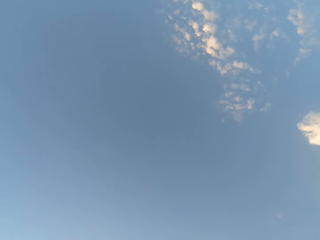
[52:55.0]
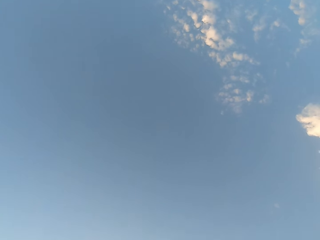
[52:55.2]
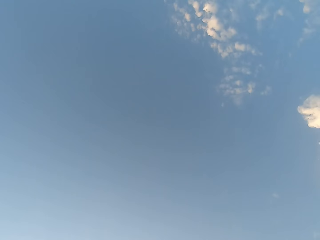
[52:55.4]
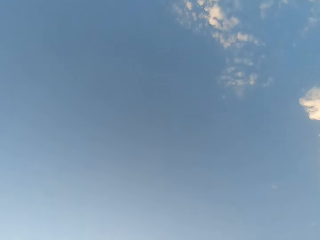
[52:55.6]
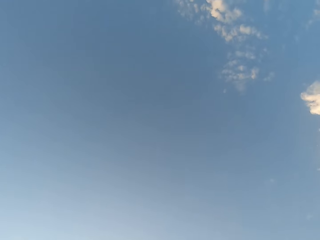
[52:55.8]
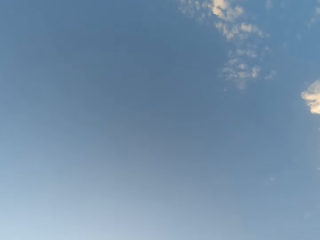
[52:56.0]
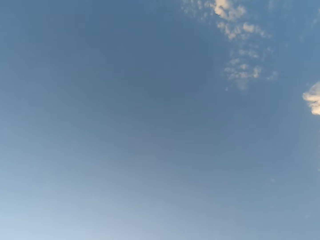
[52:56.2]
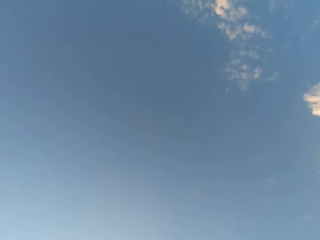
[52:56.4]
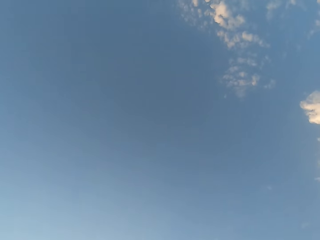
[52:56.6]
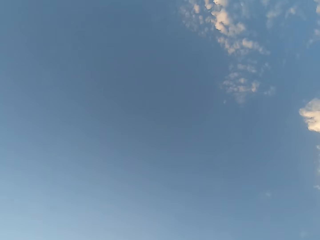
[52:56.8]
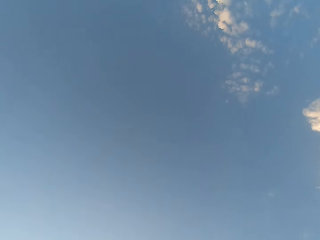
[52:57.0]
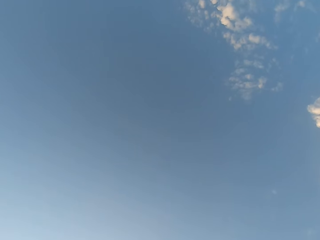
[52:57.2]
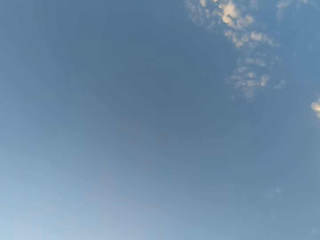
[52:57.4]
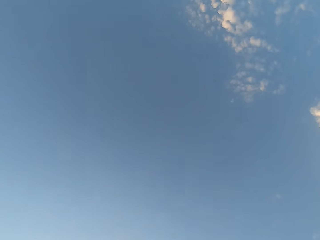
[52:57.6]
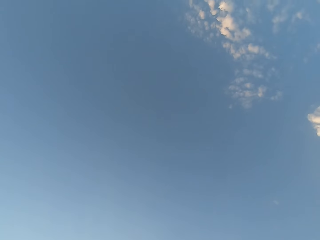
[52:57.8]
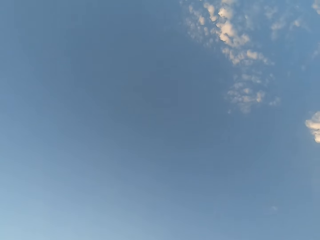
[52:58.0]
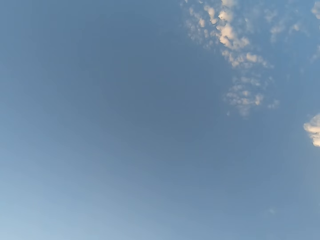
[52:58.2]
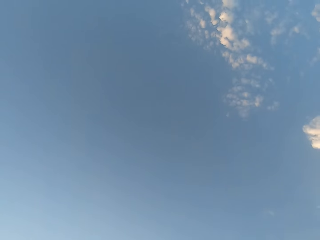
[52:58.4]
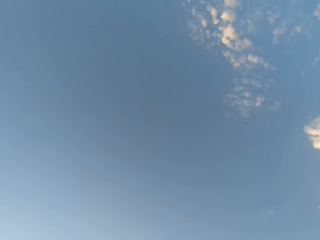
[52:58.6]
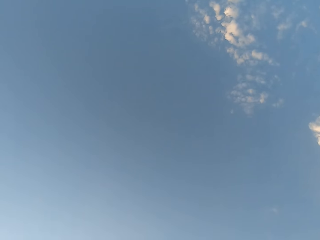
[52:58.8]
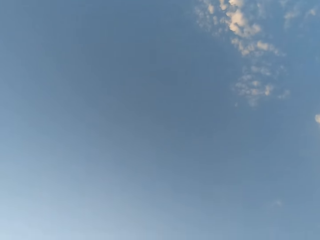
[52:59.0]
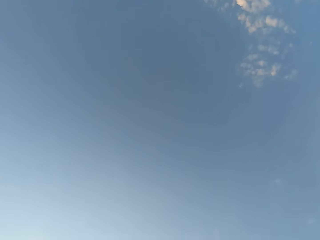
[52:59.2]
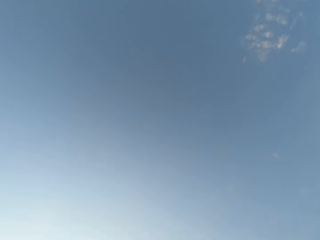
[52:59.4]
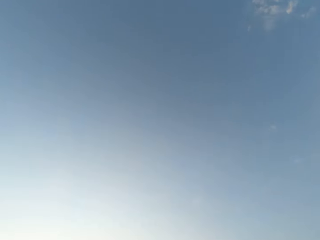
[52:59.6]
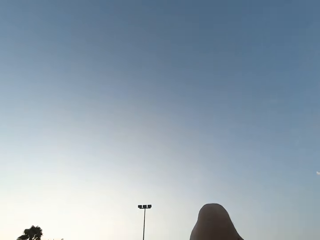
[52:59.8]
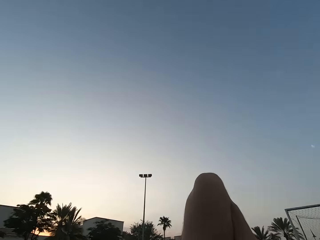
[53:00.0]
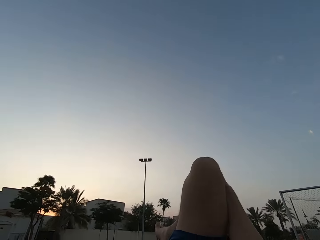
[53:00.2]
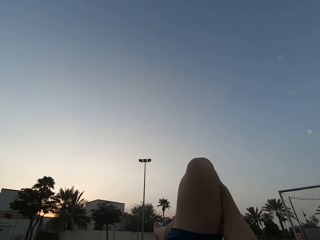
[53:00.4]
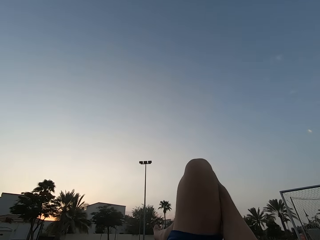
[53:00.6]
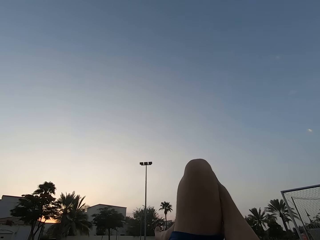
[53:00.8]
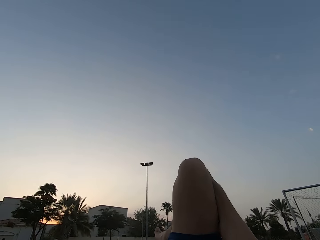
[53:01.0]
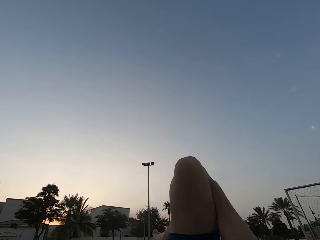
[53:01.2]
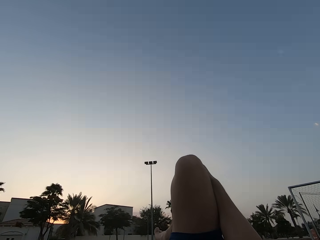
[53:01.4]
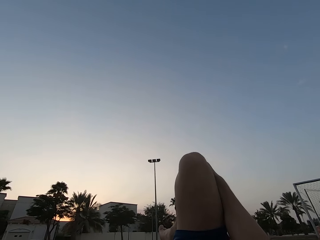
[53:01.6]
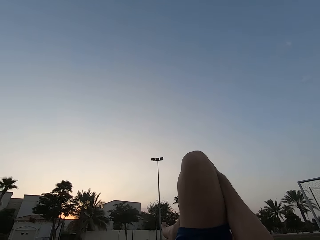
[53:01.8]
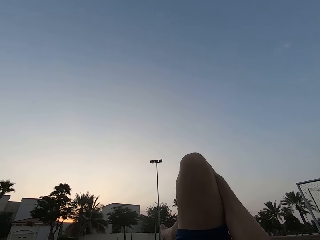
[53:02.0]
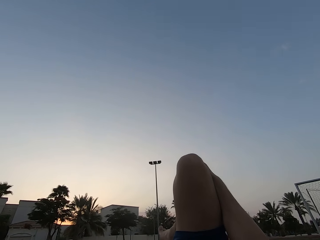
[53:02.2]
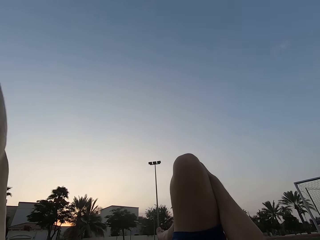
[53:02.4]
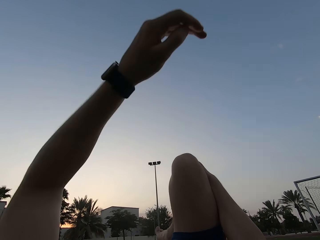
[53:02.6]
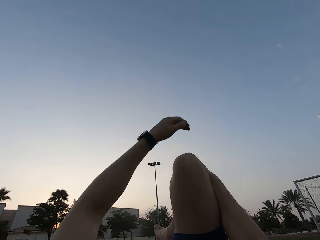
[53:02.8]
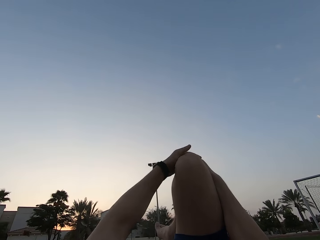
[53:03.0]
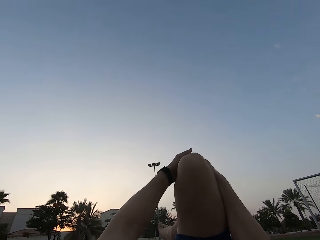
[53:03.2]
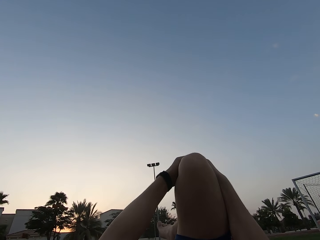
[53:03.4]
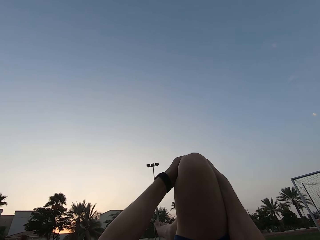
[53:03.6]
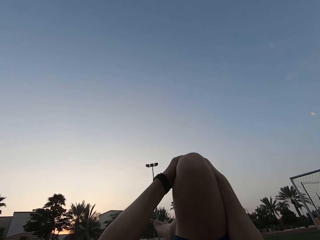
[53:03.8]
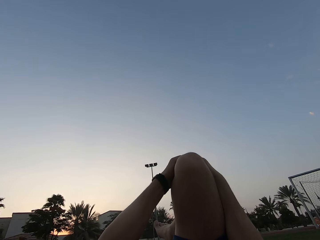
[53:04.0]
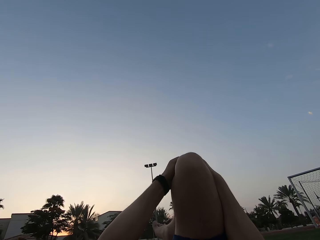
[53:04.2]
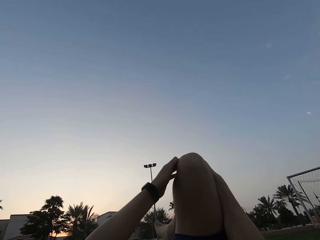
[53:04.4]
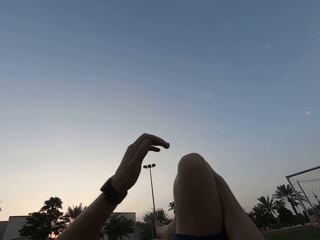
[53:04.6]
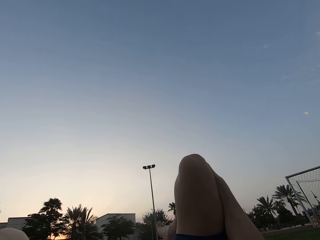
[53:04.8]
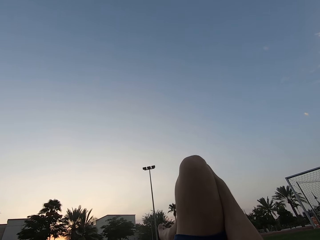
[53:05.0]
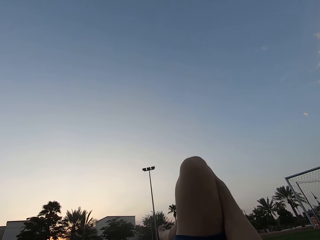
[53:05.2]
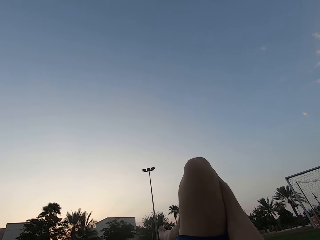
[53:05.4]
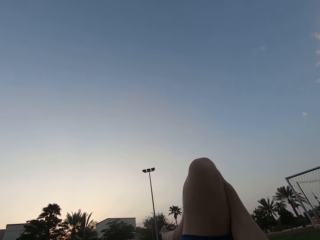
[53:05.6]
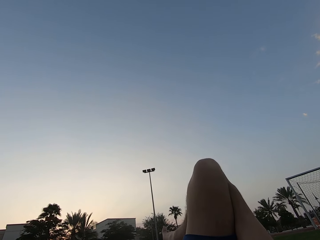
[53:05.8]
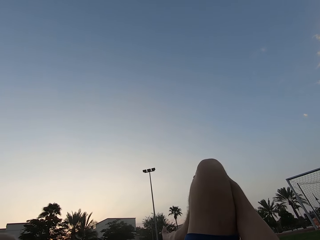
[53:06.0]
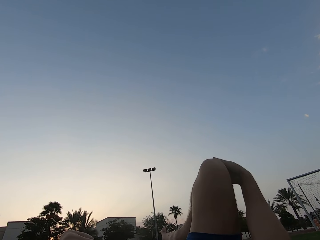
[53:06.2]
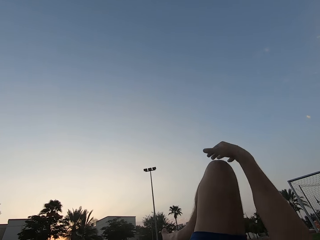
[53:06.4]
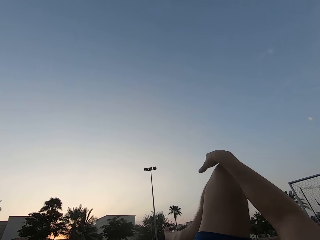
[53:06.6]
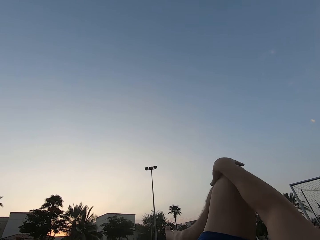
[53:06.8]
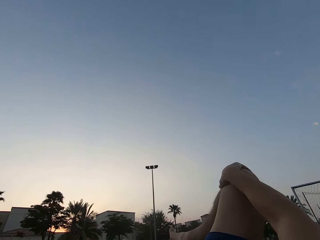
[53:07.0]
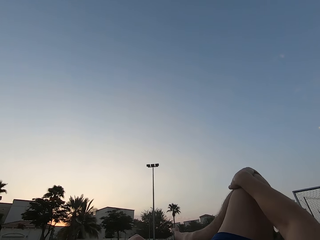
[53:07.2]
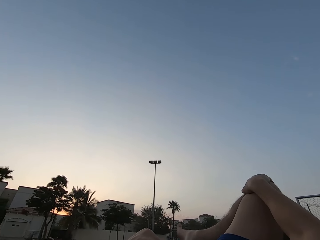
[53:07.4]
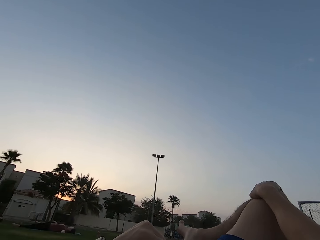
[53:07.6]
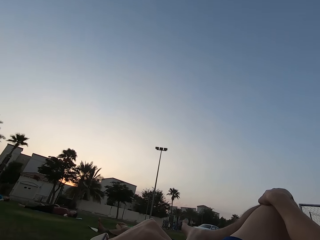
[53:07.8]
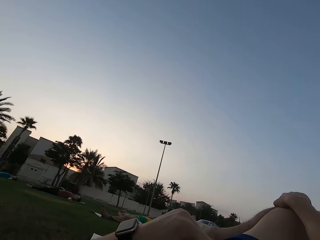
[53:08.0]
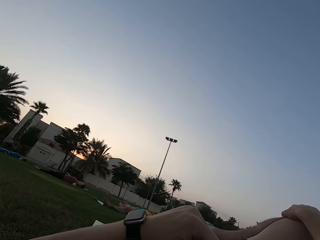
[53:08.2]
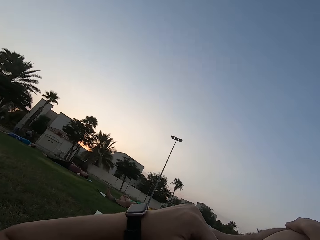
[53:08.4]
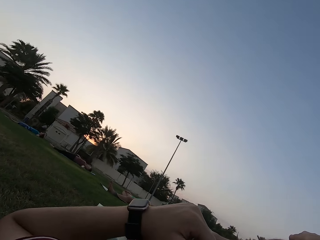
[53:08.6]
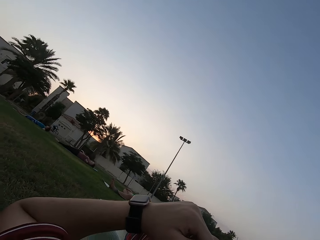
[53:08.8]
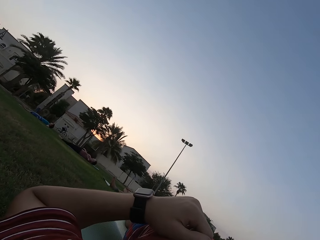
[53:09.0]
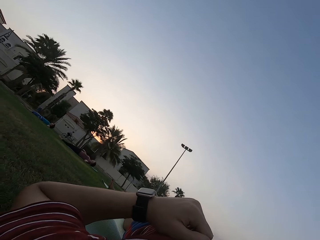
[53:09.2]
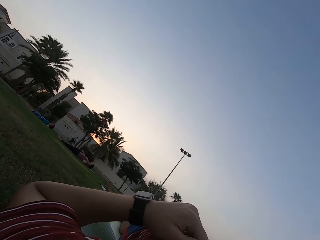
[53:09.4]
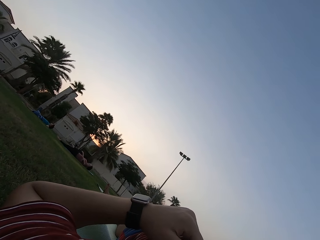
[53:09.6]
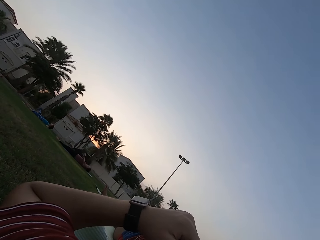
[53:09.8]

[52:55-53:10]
The camera wearer raises a hand and touches the face. He holds his knee. He stares at the sky. He moves up his hand. He touches the knee with both hands. He stares at the sky. He looks around the field.

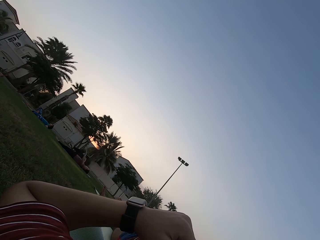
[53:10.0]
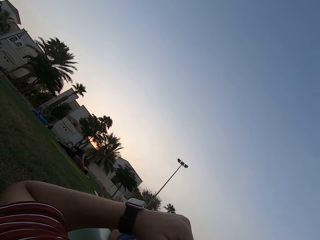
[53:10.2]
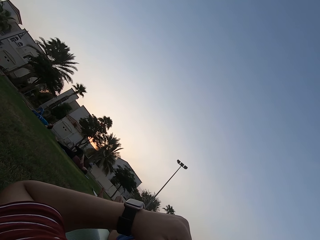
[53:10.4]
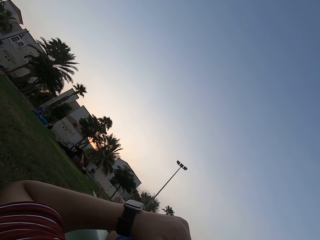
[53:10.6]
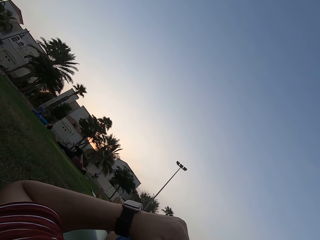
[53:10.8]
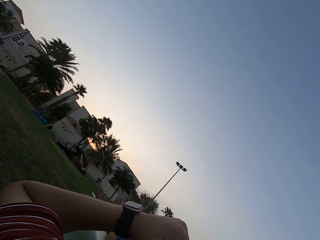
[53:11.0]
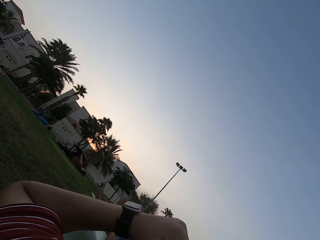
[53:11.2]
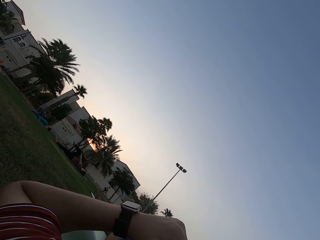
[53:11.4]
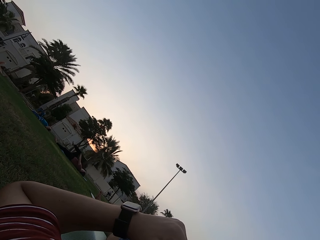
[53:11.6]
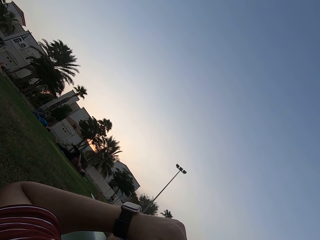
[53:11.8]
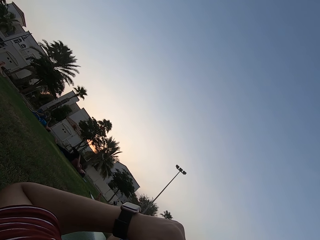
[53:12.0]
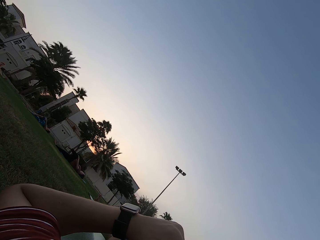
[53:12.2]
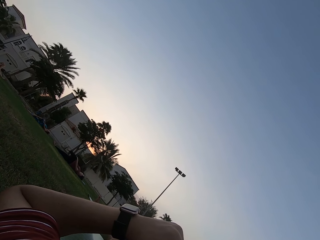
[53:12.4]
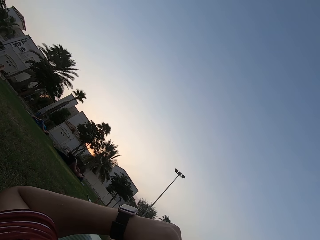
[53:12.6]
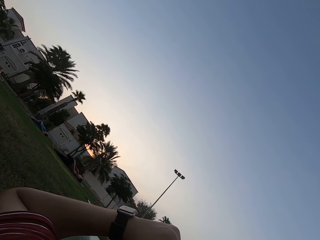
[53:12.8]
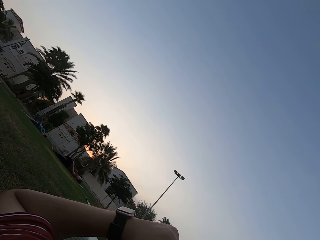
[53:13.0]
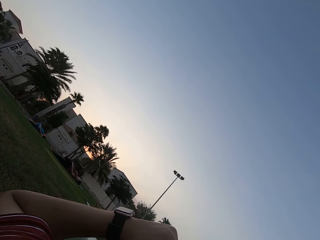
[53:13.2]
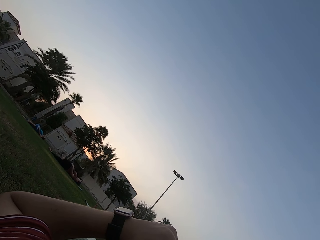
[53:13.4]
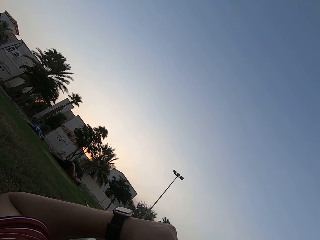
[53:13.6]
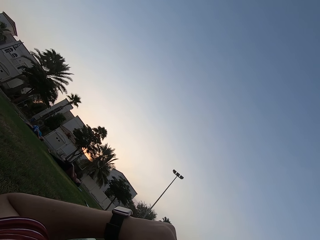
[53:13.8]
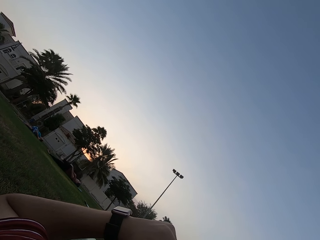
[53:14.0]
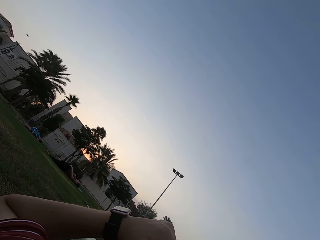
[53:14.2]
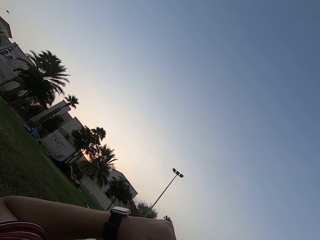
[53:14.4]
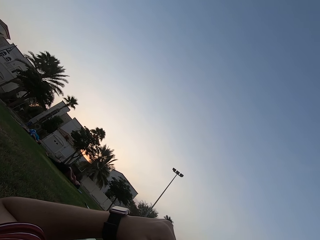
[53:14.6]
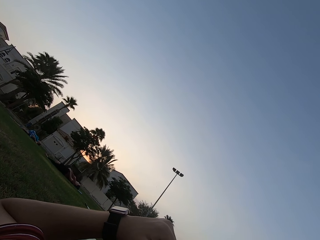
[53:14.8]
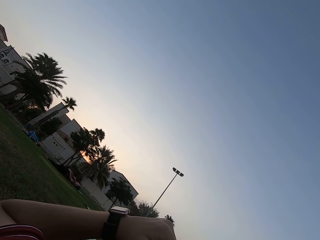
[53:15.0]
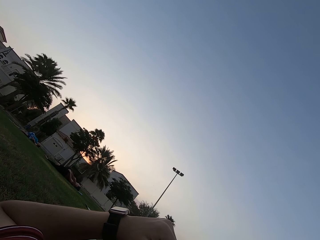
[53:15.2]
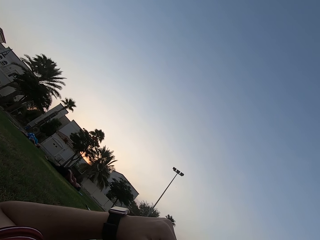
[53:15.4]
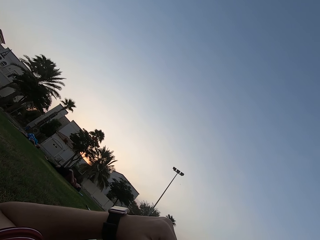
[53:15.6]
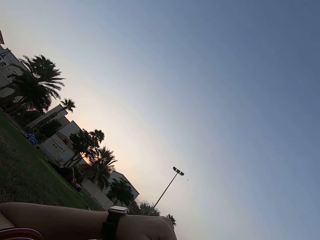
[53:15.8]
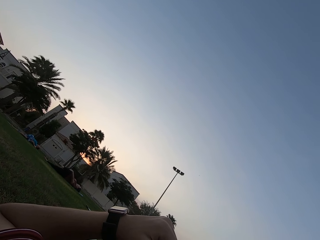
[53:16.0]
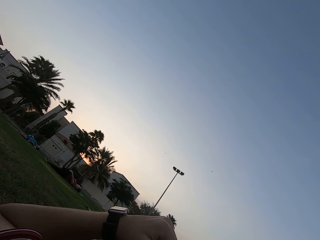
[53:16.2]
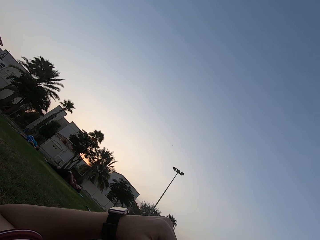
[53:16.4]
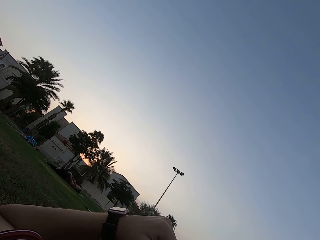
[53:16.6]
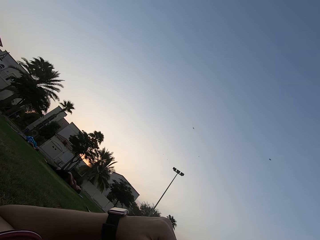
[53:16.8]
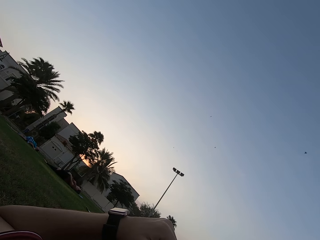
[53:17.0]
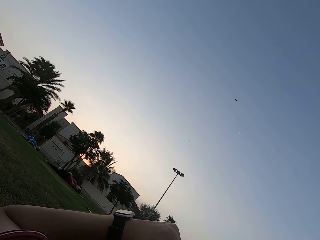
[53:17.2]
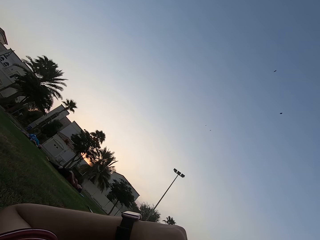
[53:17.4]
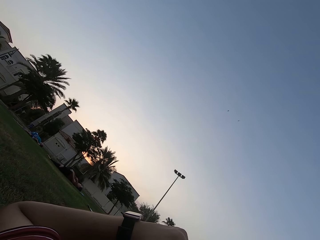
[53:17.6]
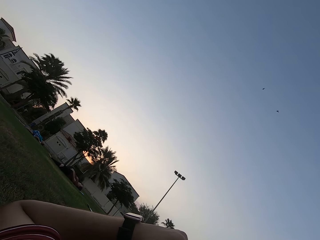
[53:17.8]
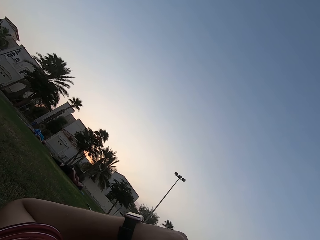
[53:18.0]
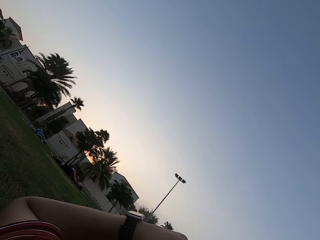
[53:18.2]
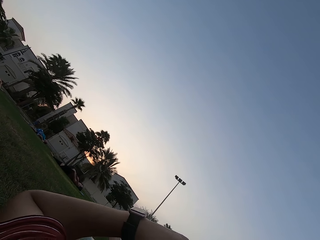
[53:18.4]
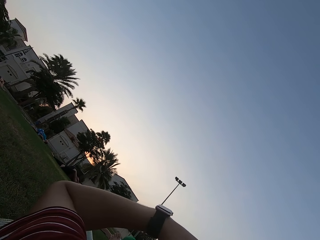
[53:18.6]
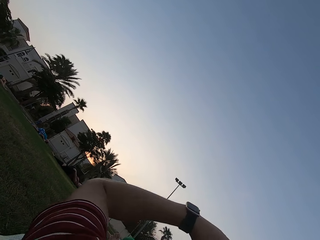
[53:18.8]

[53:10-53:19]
The camera wearer stares at three people on the field.
